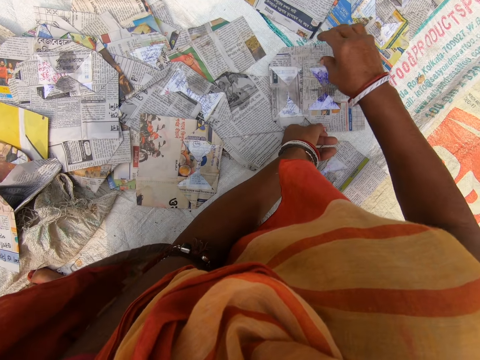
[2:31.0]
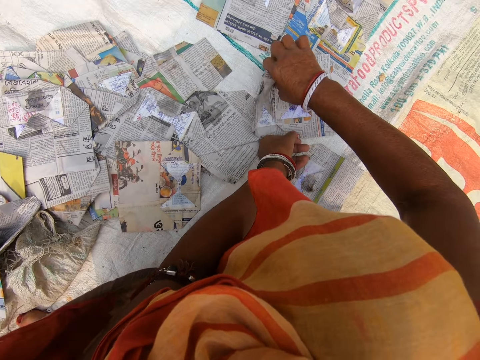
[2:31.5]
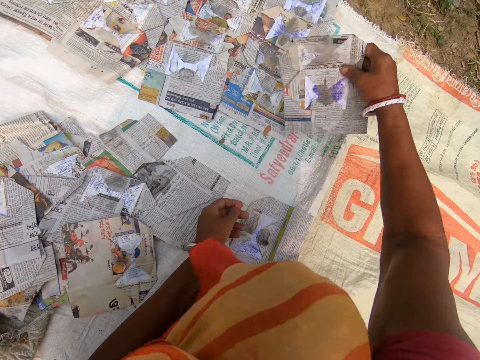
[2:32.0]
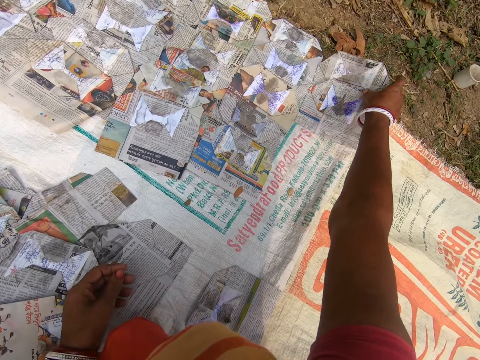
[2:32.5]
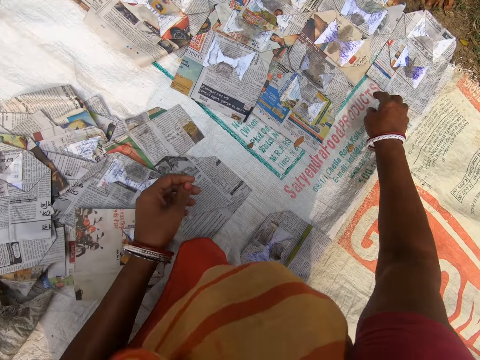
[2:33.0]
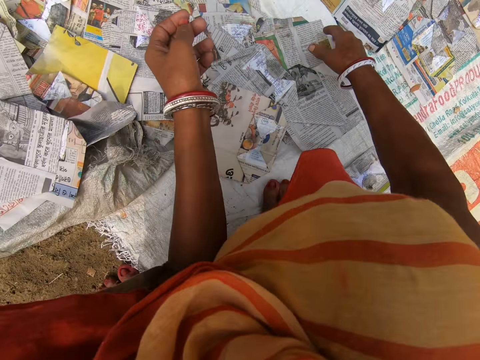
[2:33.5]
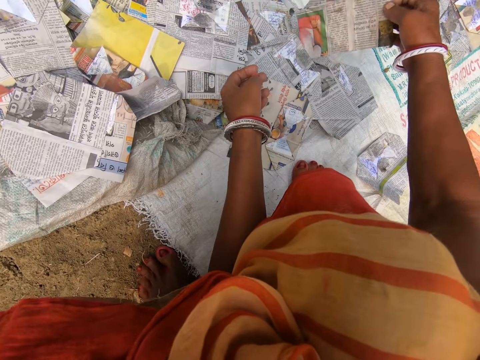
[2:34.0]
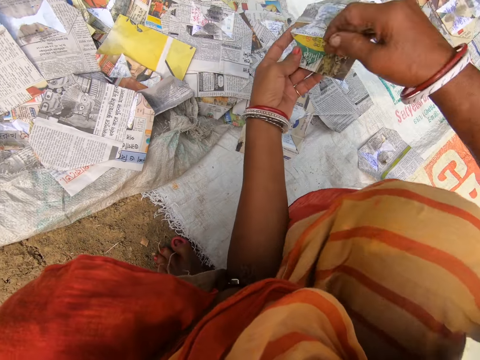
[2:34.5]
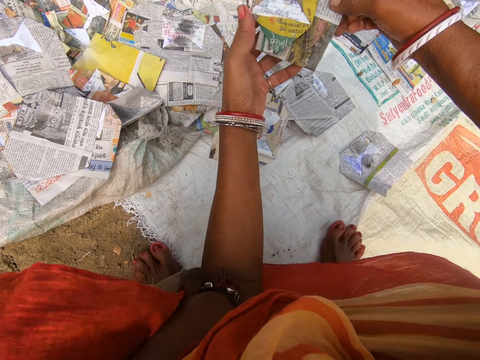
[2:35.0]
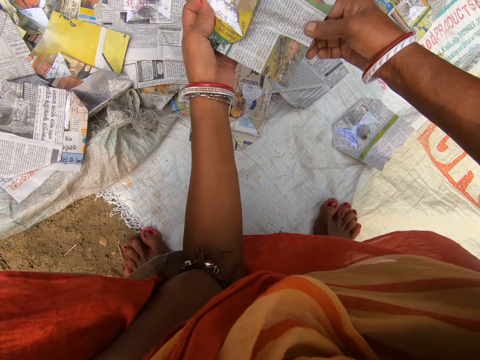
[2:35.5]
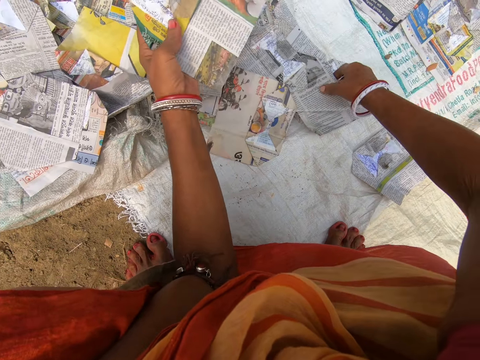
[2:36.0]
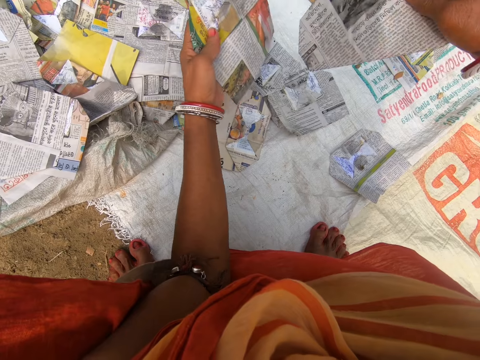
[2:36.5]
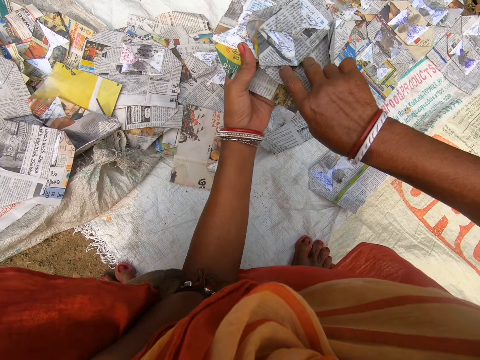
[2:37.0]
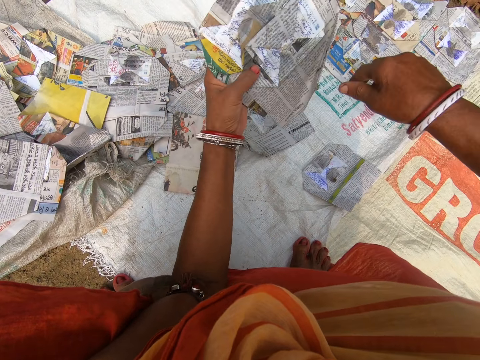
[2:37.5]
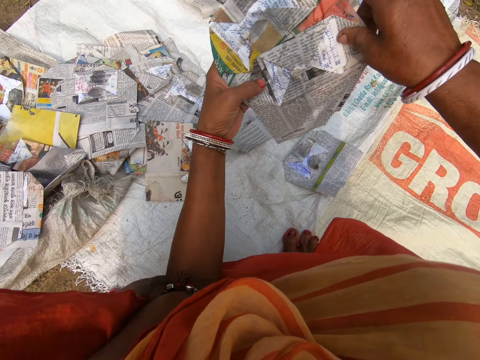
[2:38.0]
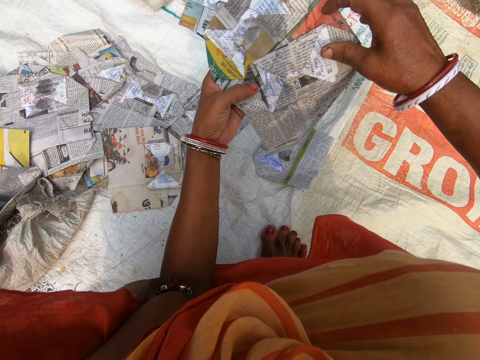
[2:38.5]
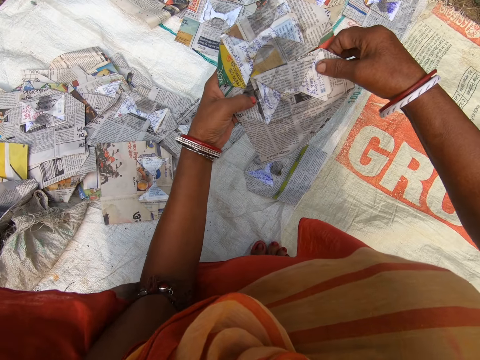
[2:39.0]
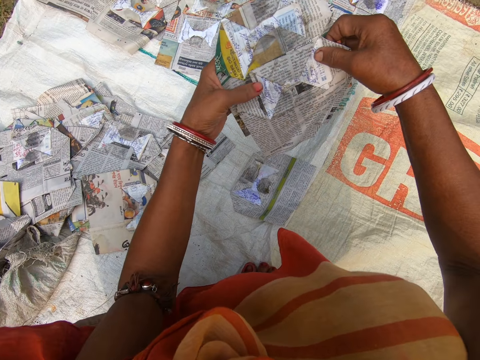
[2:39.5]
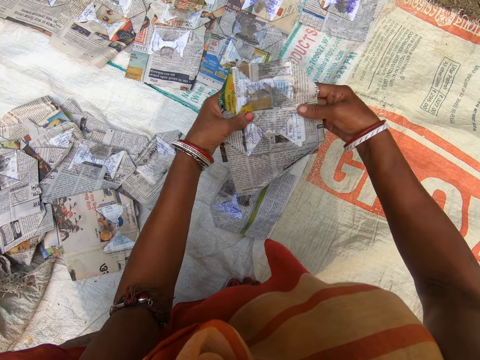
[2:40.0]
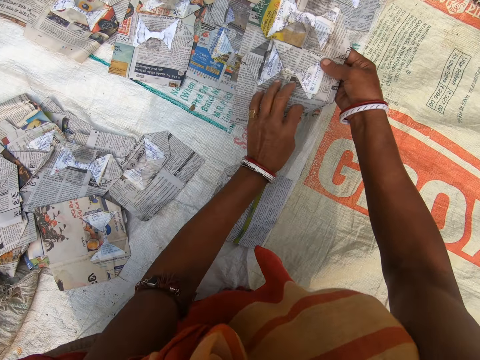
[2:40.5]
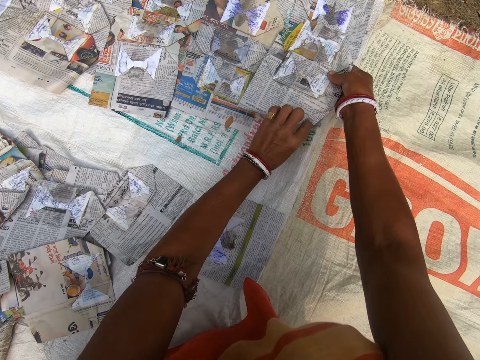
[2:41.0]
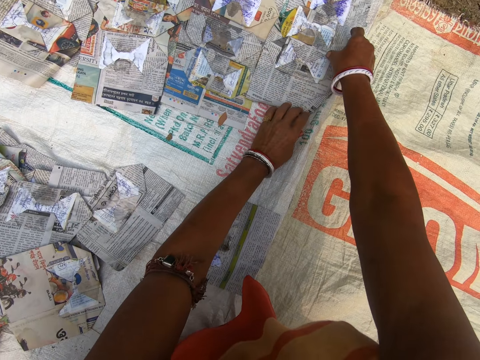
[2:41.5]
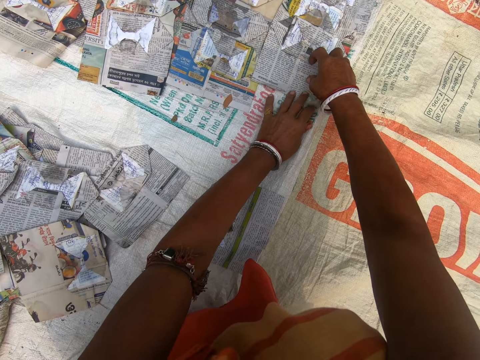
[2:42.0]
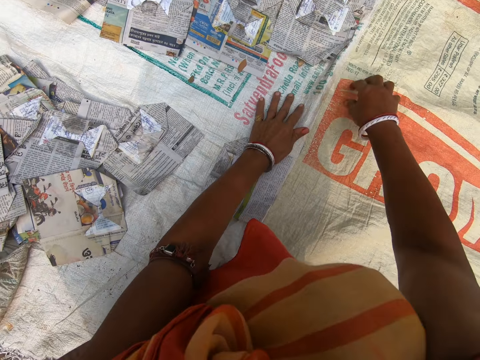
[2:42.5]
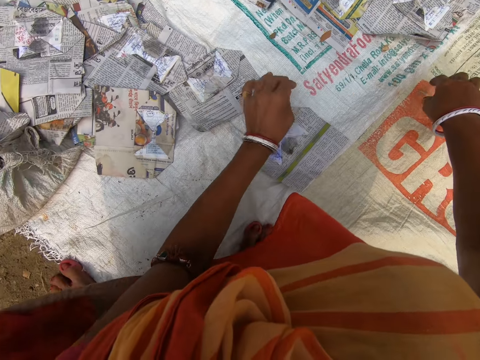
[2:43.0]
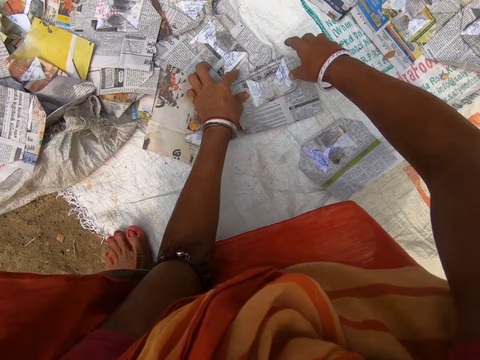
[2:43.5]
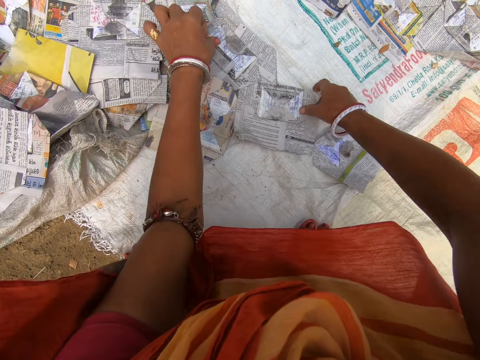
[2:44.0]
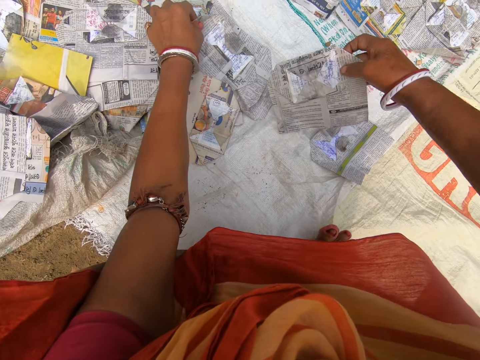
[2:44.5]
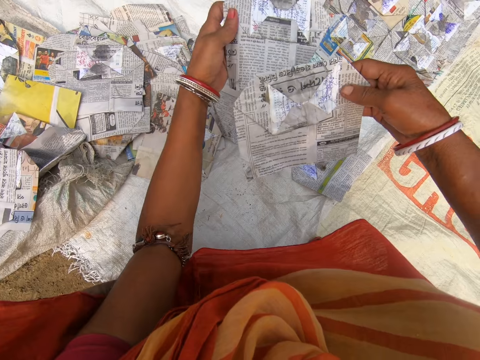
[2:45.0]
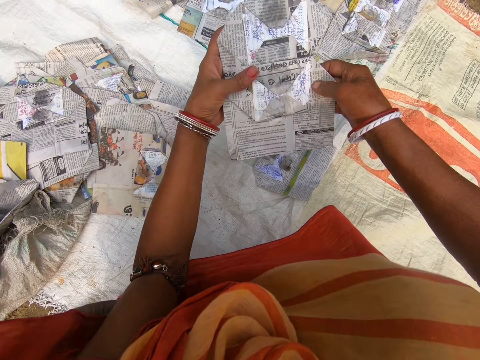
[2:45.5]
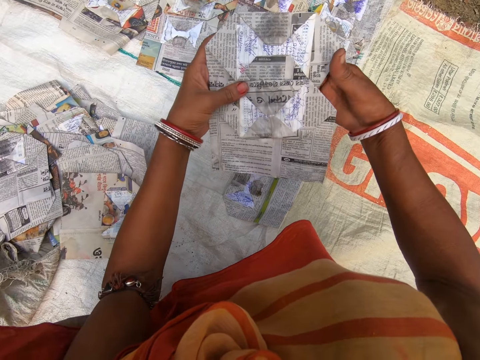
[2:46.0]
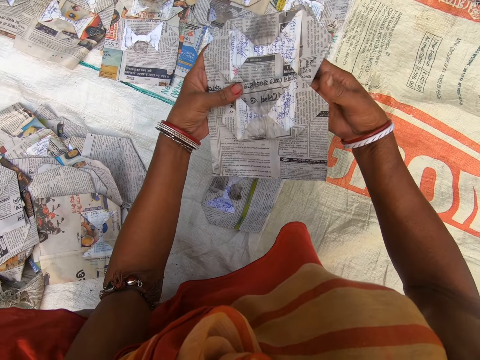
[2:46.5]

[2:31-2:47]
The camera wearer places the magazine on the sack. They pull back both hands. They look at the magazine. They pick up the magazine. They look at the magazine. They pick up the magazine. They look at the magazine. They place the magazine on the sack. They hold the sack. They pull back both hands. They pick up the magazine. They look at the magazine.

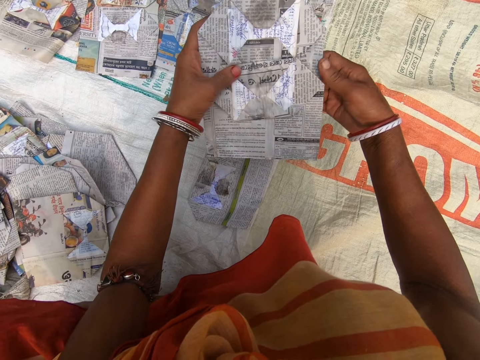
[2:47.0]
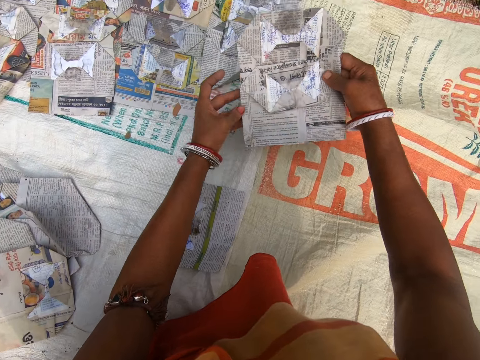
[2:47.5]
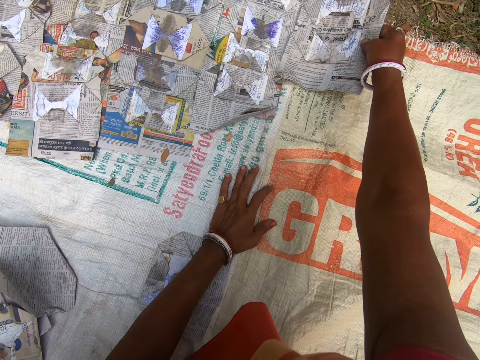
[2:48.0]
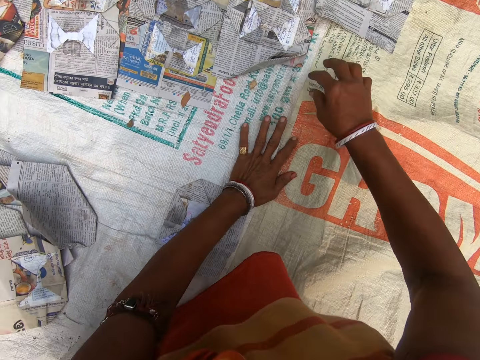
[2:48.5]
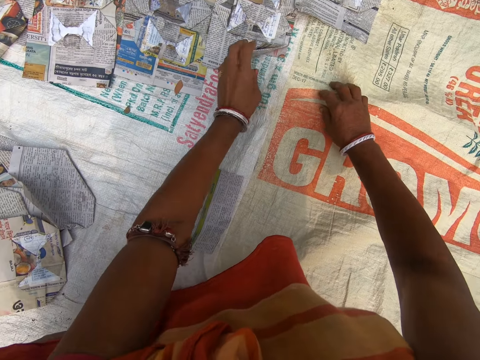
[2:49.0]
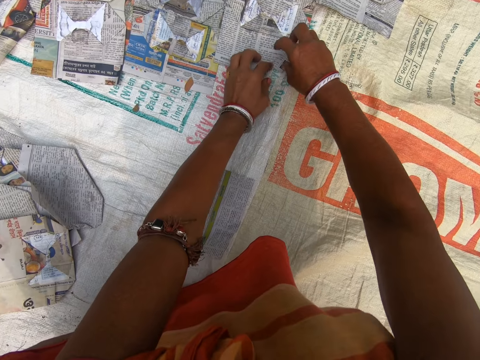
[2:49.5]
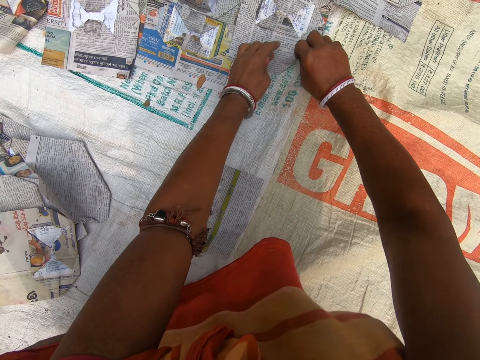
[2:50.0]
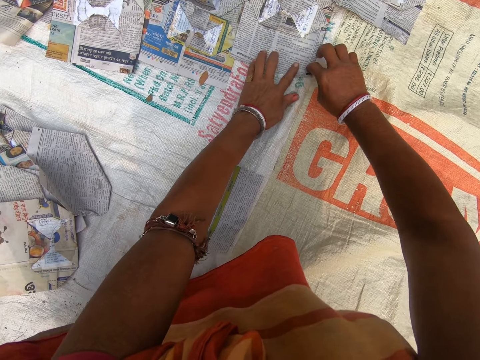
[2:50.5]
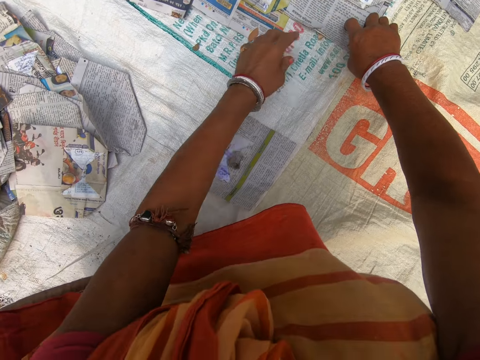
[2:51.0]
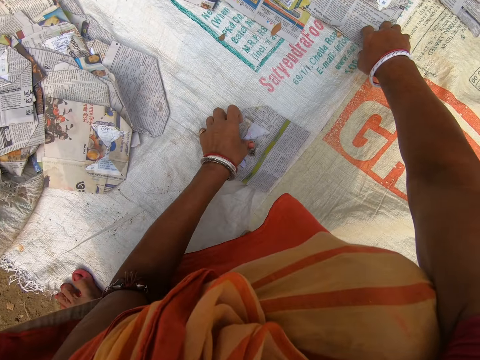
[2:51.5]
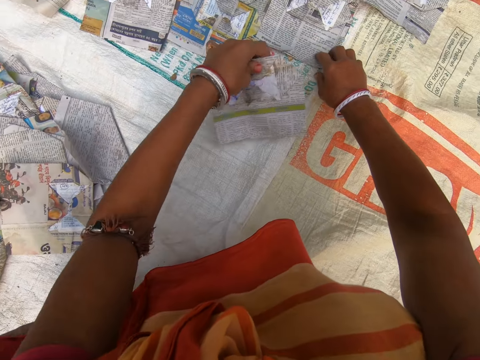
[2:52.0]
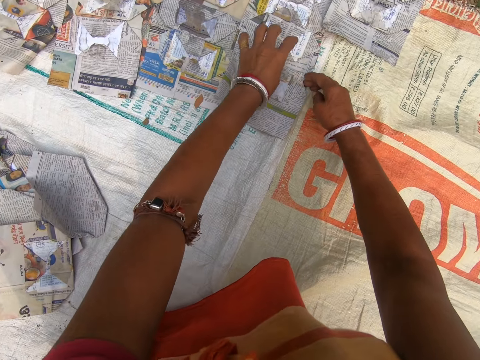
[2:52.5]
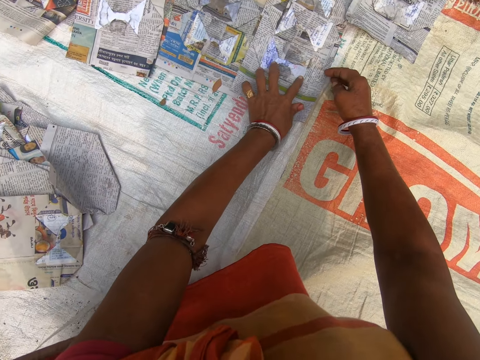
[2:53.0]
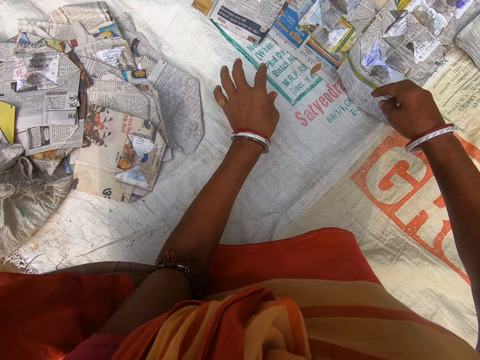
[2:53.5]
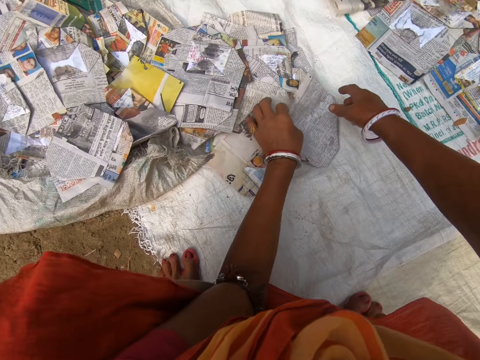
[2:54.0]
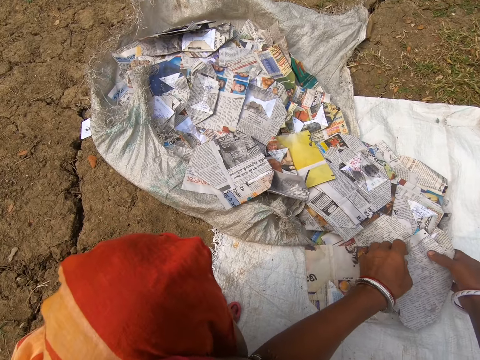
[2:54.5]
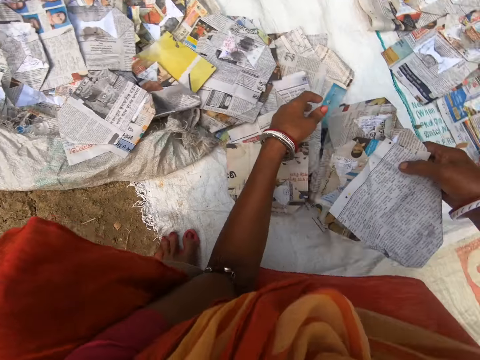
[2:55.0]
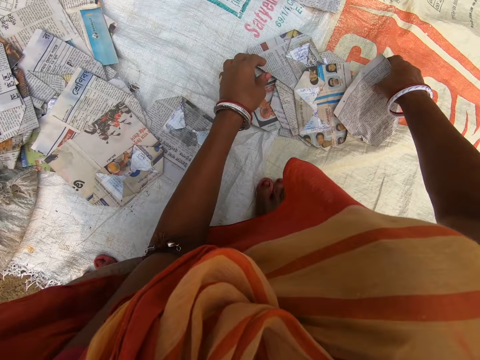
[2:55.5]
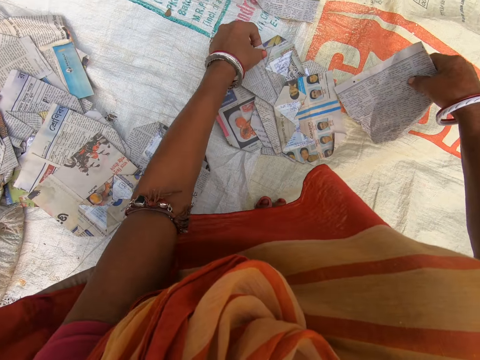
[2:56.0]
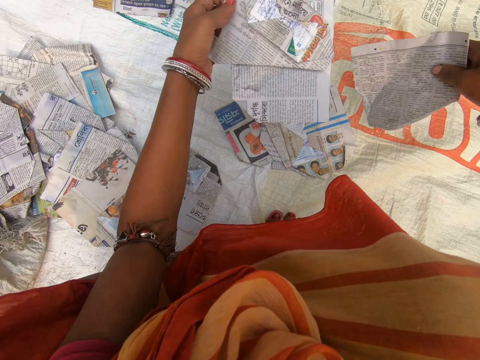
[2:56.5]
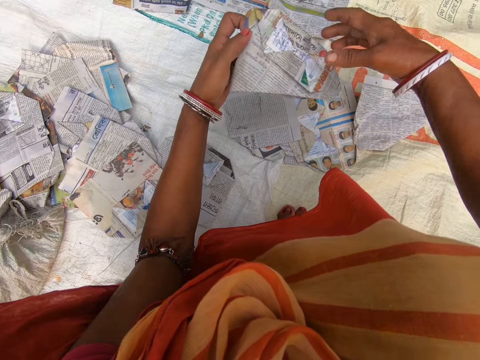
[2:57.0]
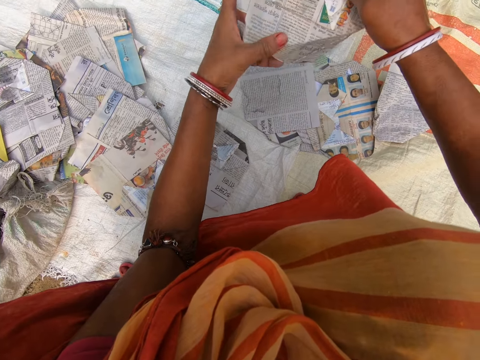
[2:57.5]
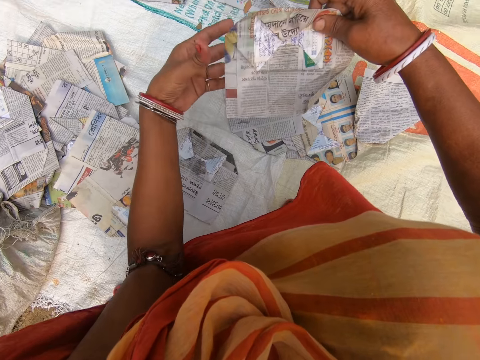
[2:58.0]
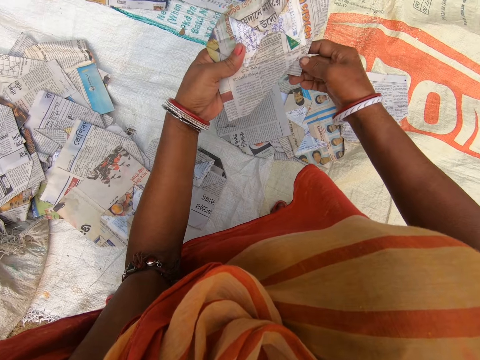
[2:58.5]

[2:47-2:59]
The camera wearer places the magazine on the sack. They hold the sack. They stretch the magazine. They hold the sack. They pick up the magazine. They place the magazine on the sack. They pull back both hands. They pick up the magazine. They look at the magazine. They pull the magazine. They pick up the magazine. They look at the magazine.
